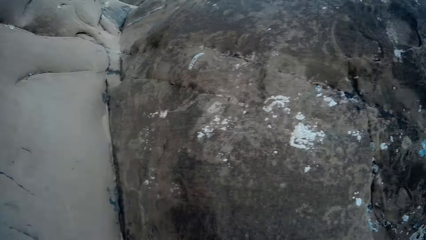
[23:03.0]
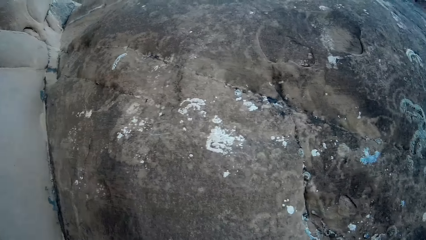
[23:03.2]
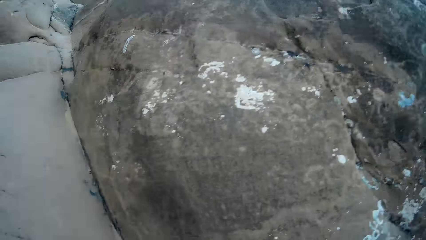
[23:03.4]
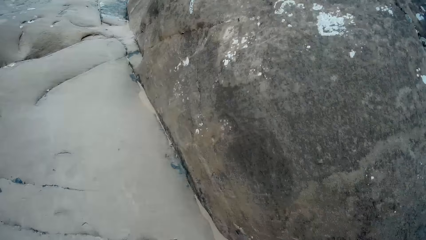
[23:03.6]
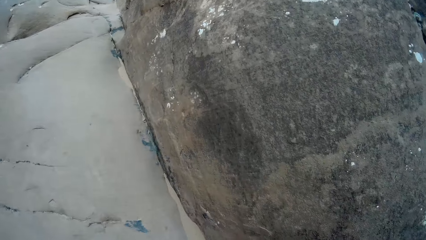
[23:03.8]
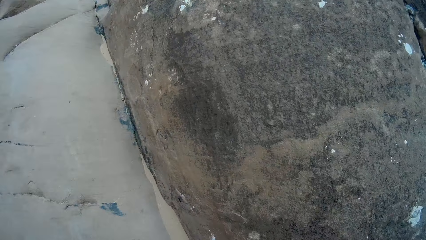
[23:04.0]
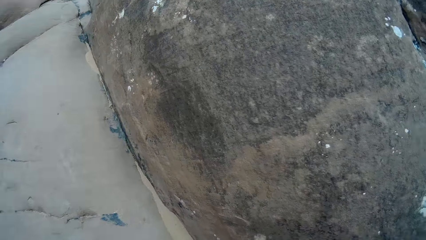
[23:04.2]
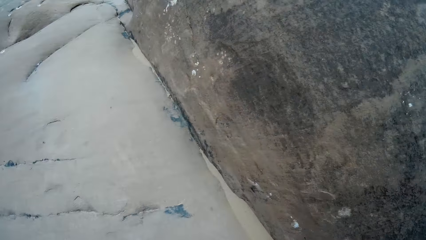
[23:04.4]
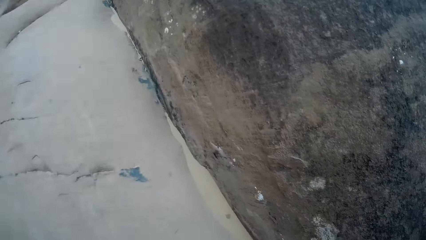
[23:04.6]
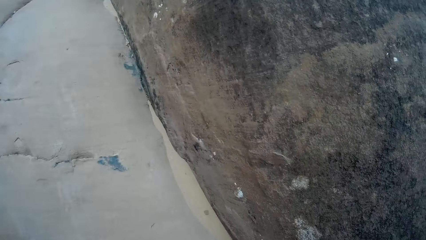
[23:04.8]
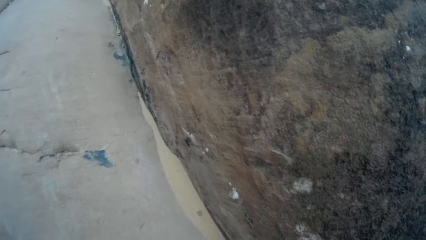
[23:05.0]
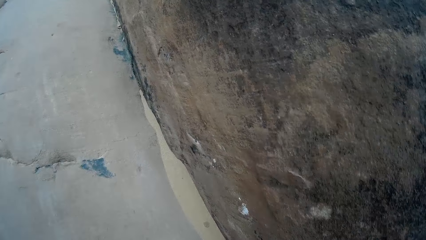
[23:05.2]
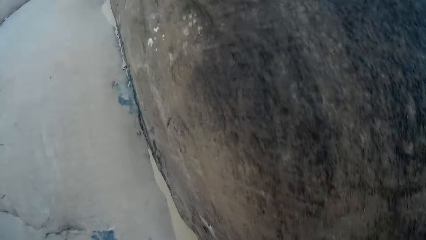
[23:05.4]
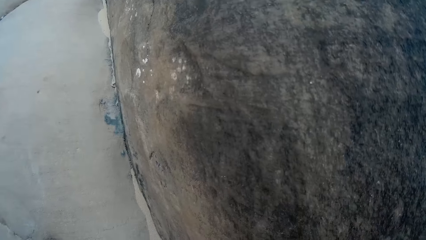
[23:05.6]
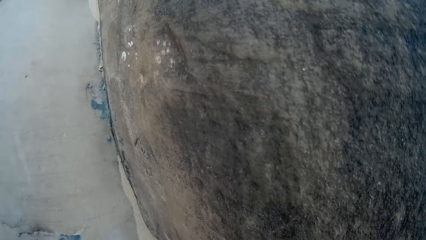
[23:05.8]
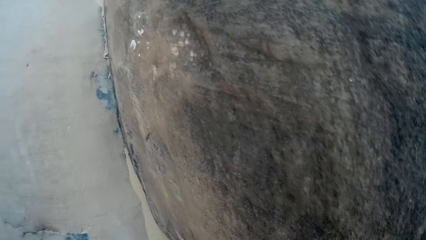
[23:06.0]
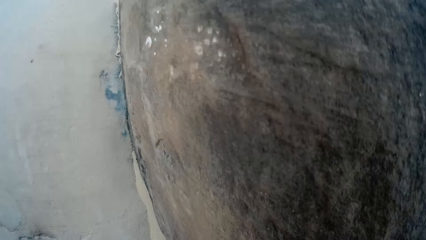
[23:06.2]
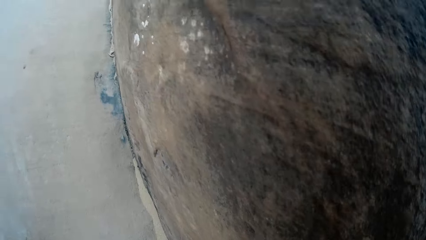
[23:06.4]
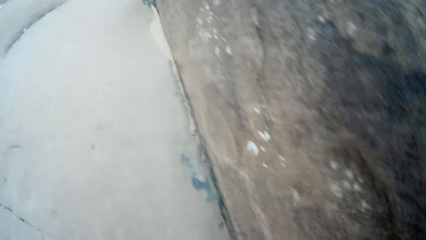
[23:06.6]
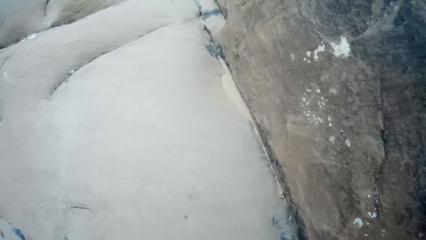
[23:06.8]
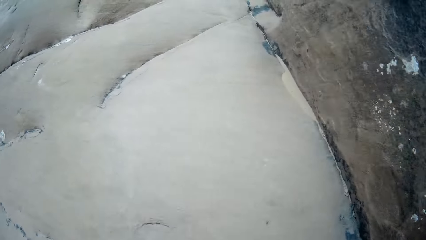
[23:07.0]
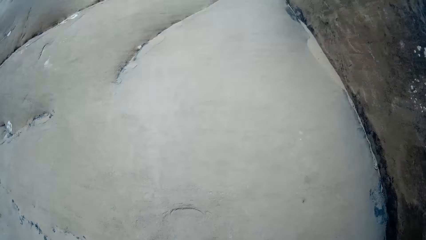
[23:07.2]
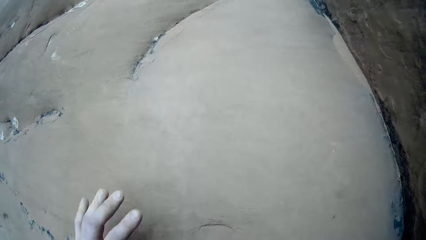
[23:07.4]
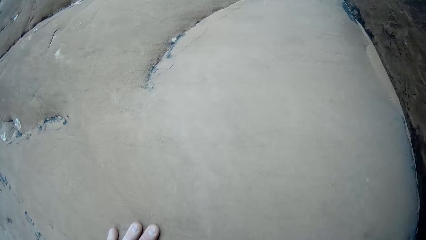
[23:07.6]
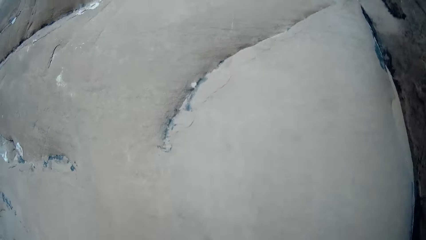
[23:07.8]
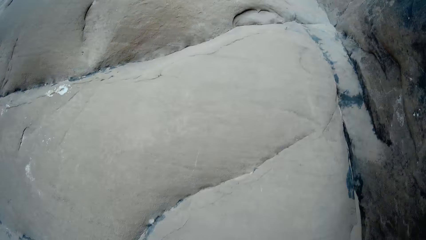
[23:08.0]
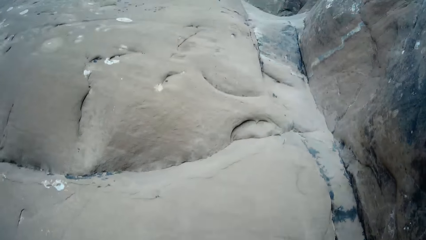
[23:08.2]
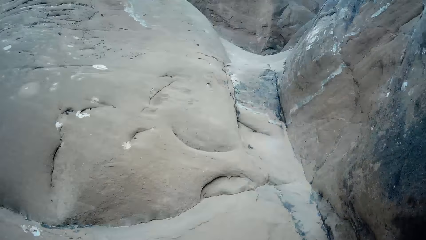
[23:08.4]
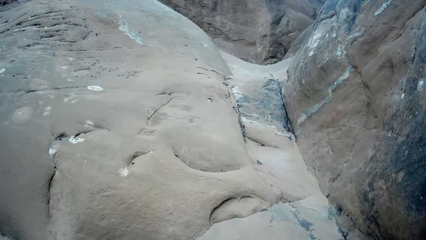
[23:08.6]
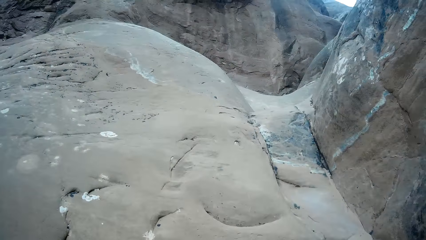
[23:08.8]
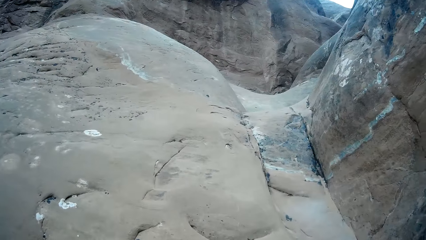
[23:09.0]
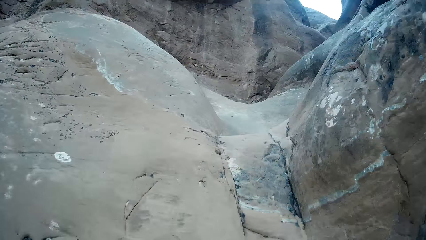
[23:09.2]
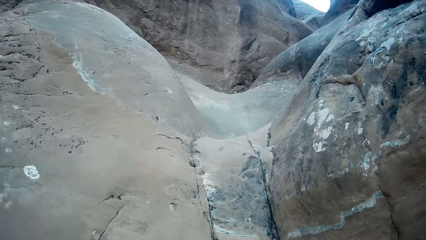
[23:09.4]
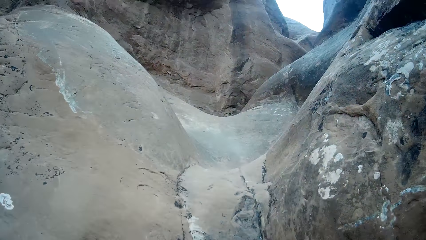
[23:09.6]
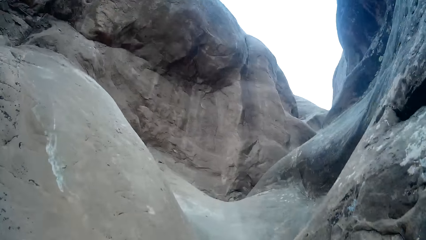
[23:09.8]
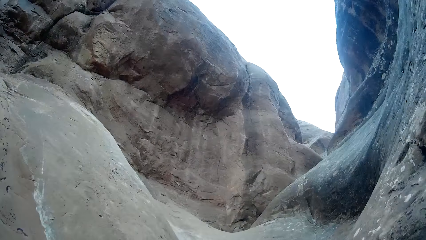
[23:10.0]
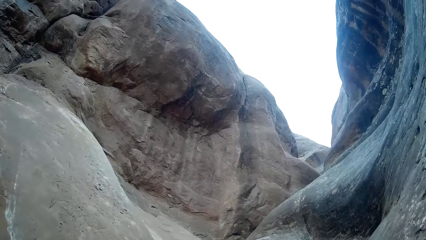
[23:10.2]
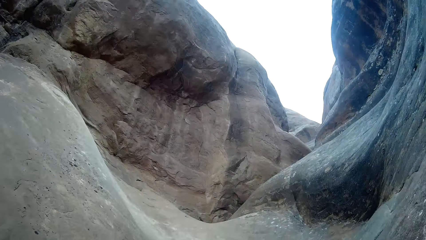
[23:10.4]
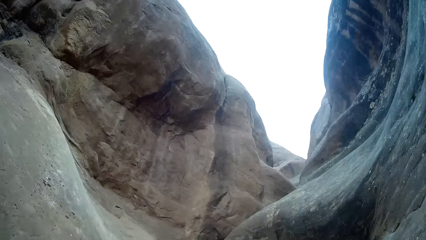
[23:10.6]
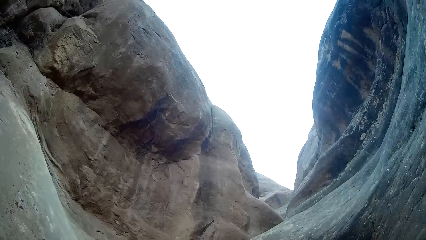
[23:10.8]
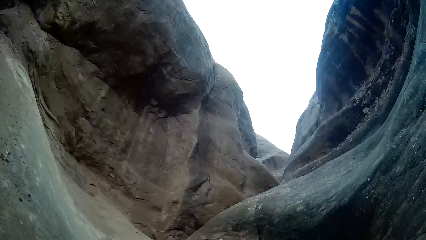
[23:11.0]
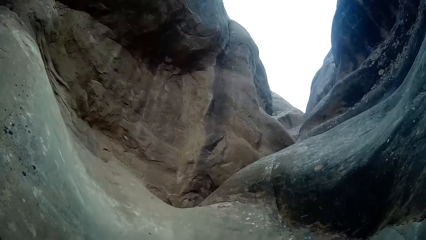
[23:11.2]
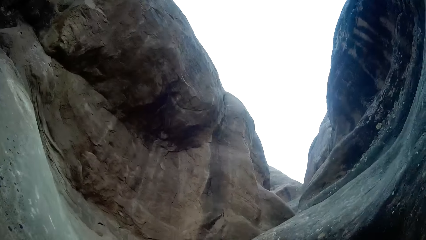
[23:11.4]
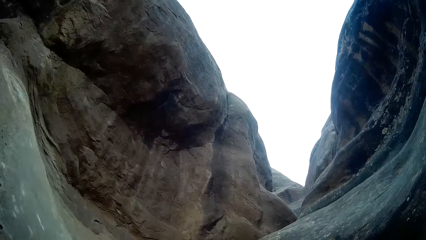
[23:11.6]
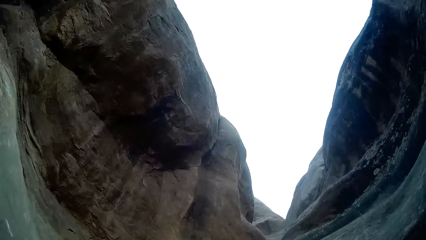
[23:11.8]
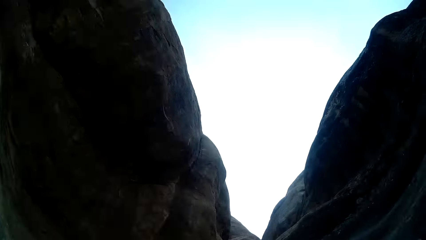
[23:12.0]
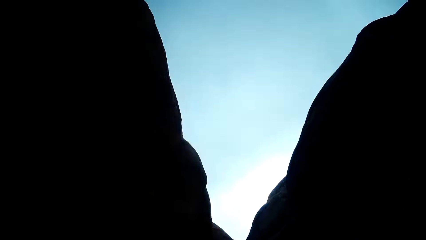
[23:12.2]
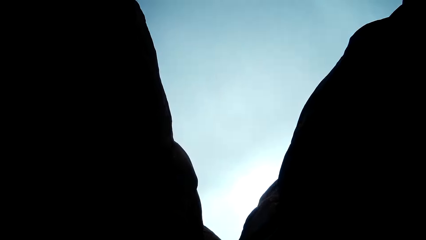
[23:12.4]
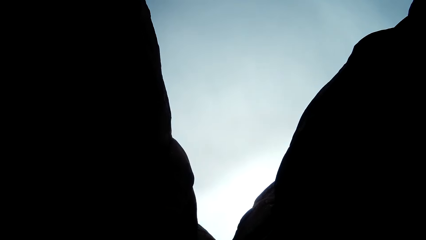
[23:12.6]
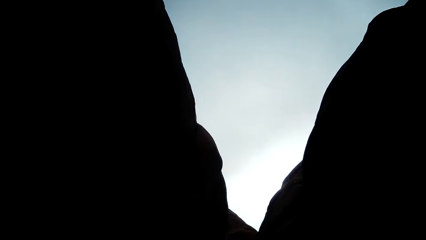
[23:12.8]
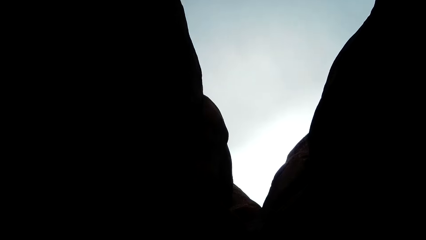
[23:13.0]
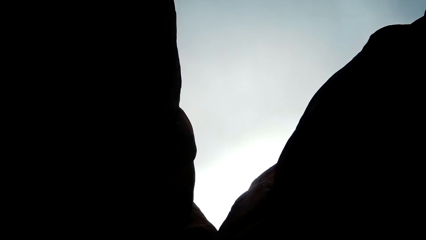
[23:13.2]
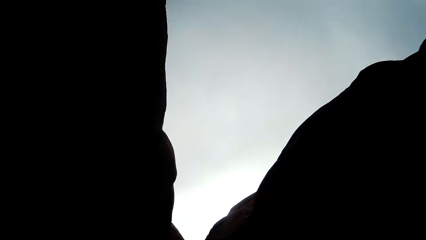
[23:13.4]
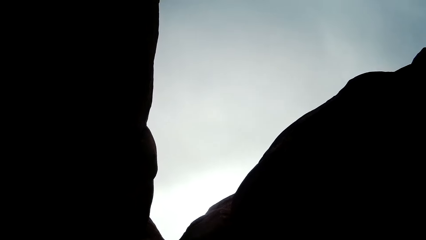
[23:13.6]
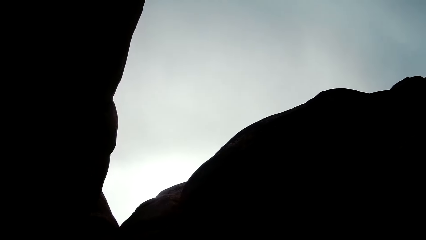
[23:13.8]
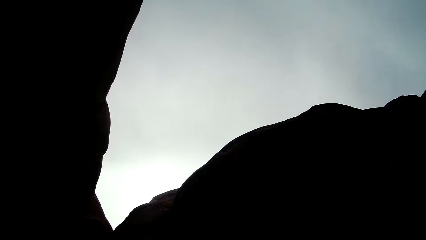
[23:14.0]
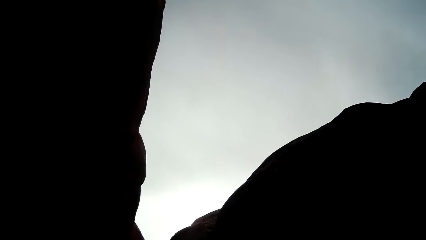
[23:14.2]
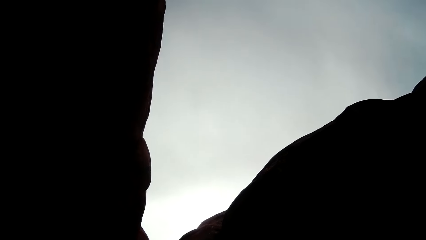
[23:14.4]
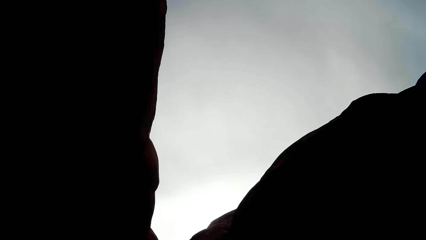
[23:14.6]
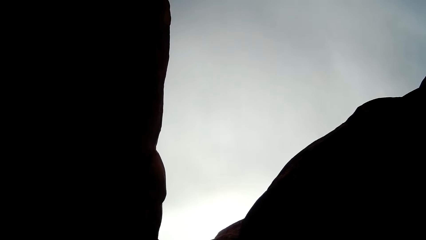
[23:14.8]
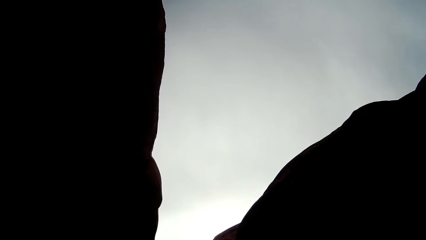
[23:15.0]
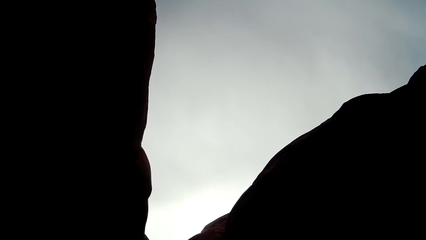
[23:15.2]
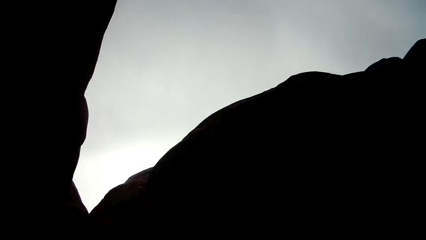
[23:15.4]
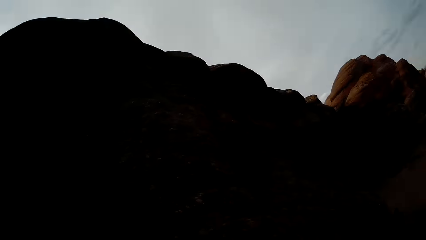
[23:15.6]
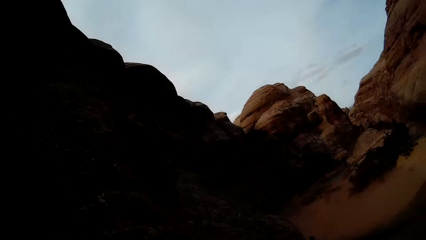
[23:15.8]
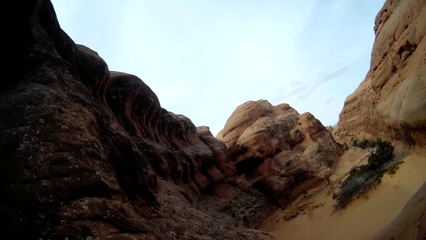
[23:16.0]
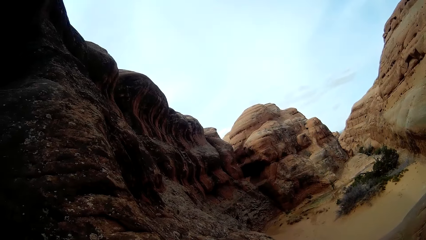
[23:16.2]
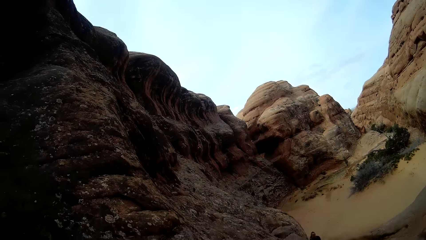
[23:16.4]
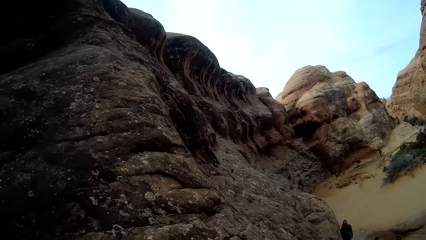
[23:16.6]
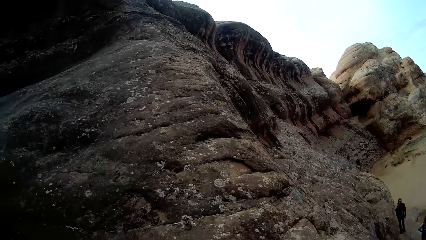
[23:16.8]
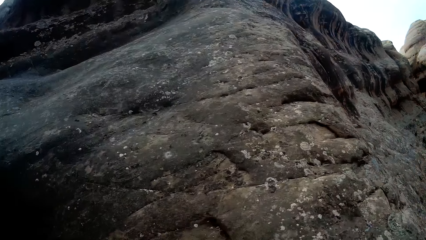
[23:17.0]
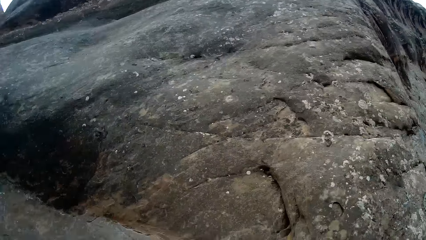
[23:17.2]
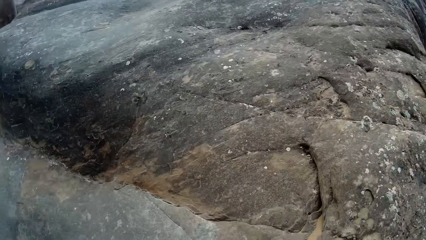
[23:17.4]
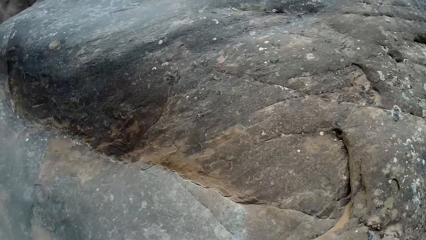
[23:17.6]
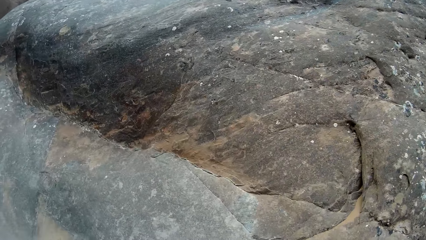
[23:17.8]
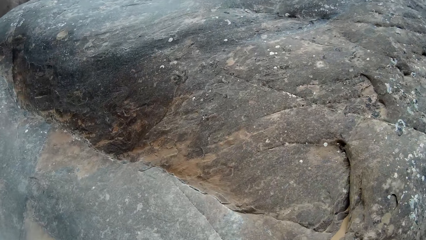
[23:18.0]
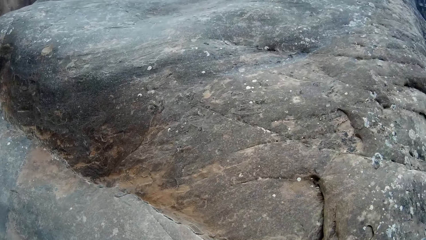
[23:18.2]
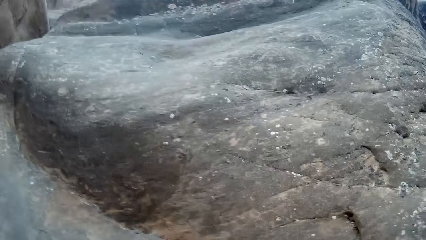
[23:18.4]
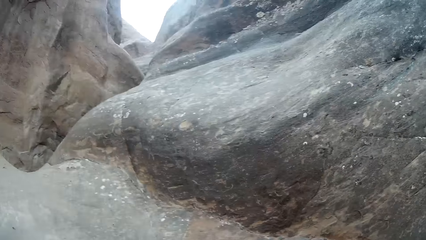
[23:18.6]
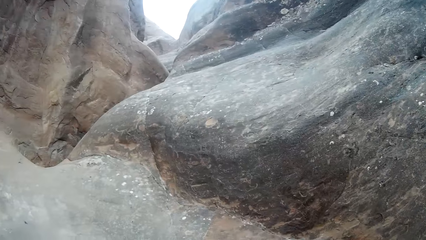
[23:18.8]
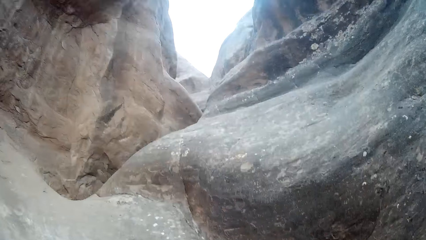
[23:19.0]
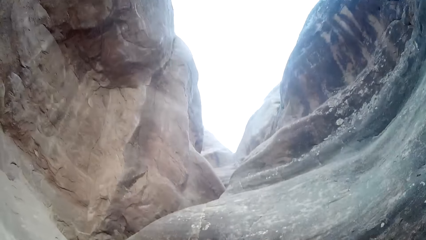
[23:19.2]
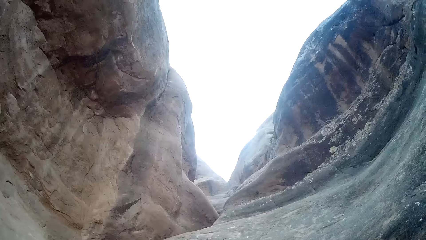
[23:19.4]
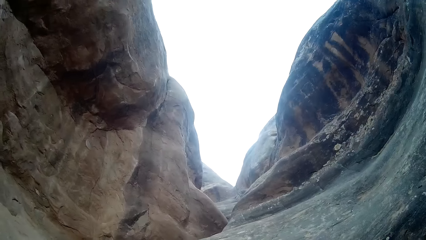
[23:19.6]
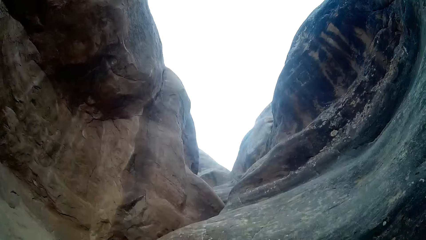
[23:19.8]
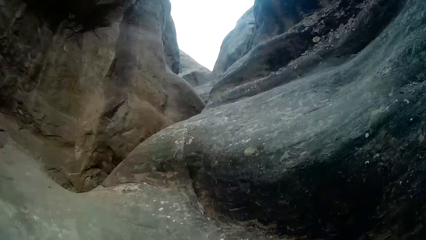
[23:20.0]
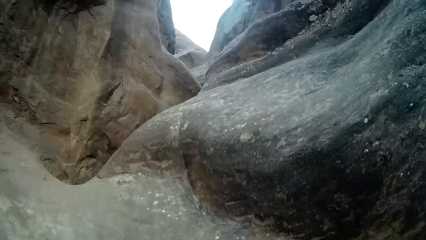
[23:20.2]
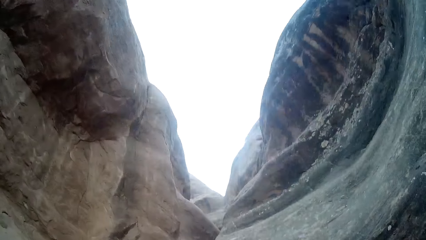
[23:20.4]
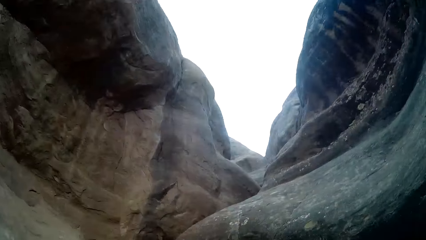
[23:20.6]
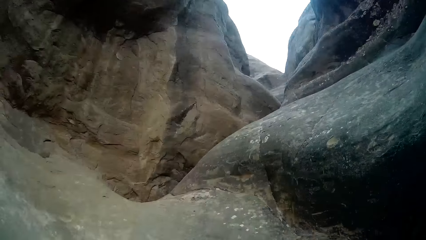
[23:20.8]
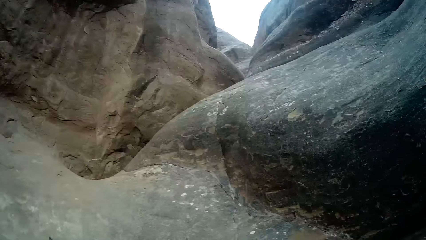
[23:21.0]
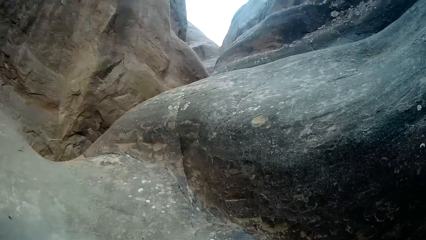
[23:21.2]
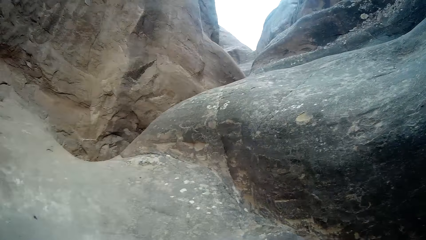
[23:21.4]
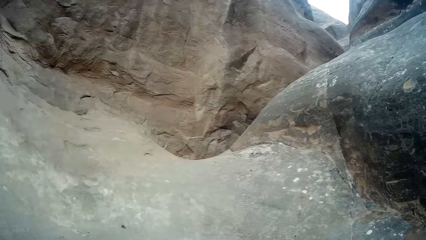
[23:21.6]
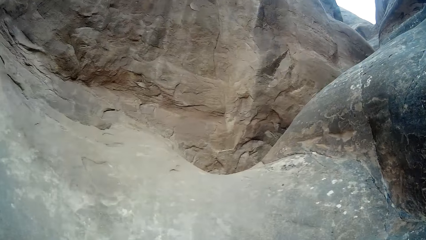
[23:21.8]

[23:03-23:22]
The camera wearer climbs a rock. They touch the rock with the left hand. They climb the rock. They look around. They climb the rock.
